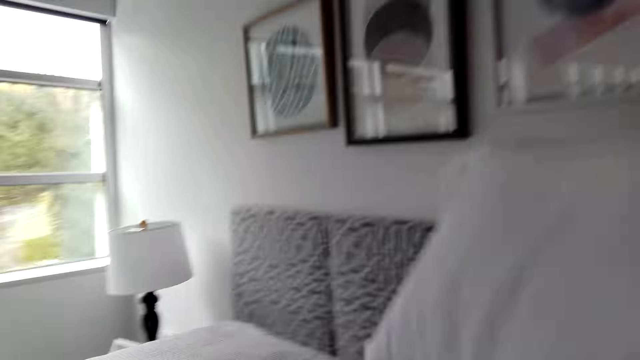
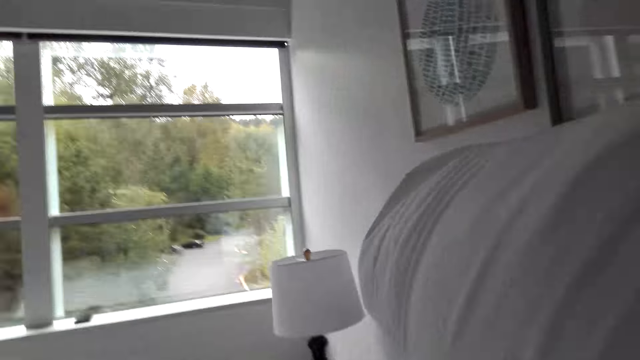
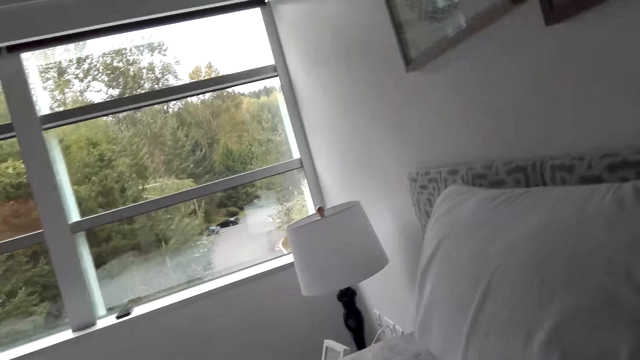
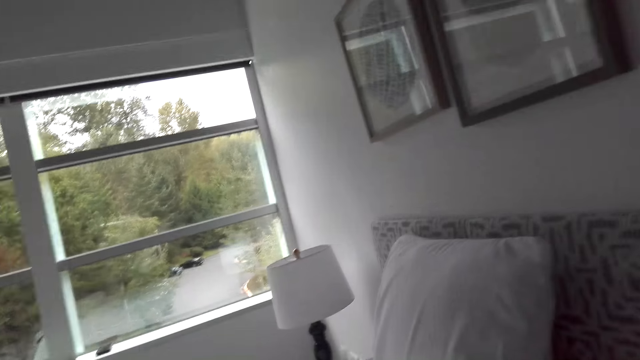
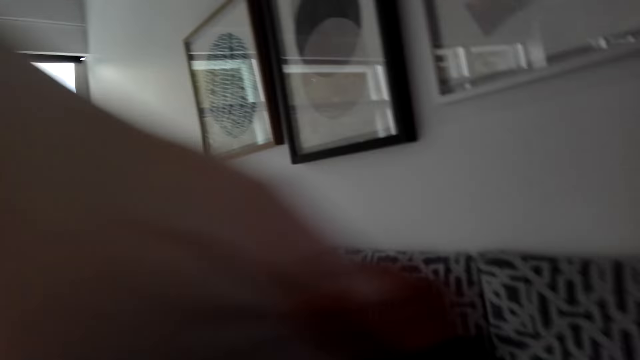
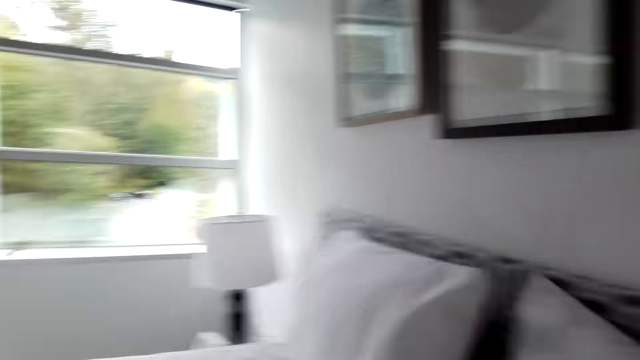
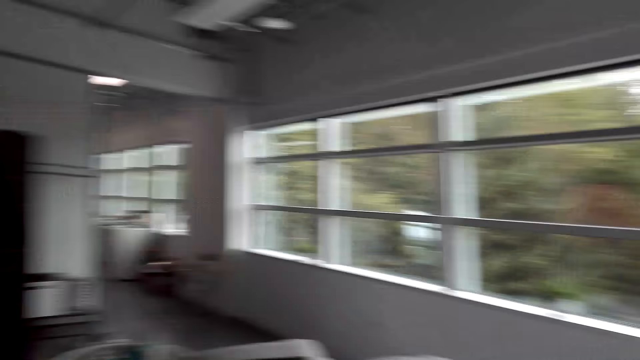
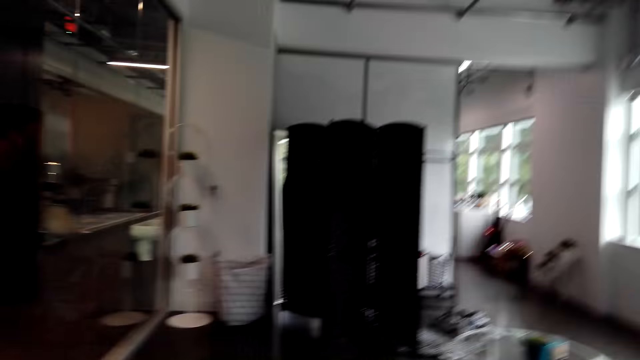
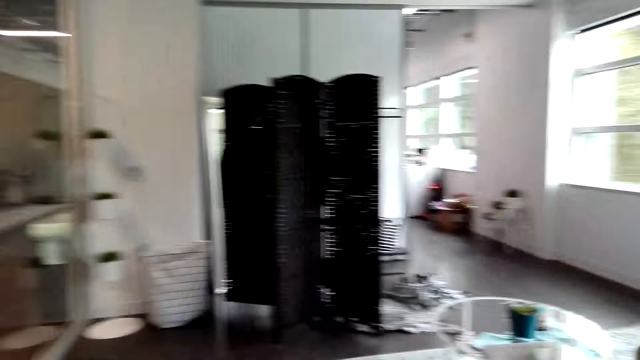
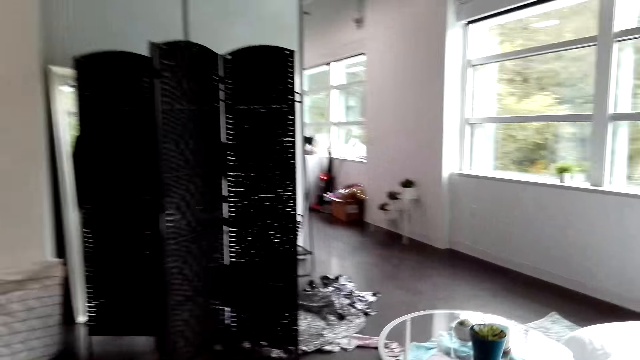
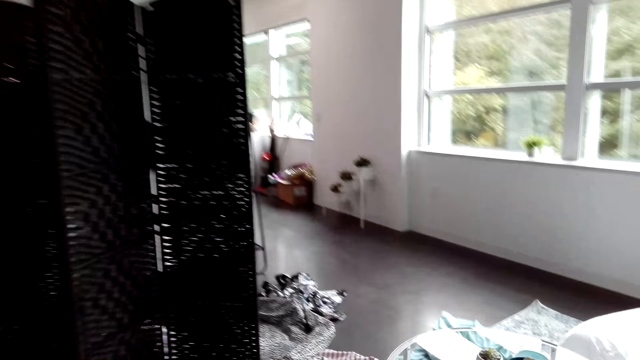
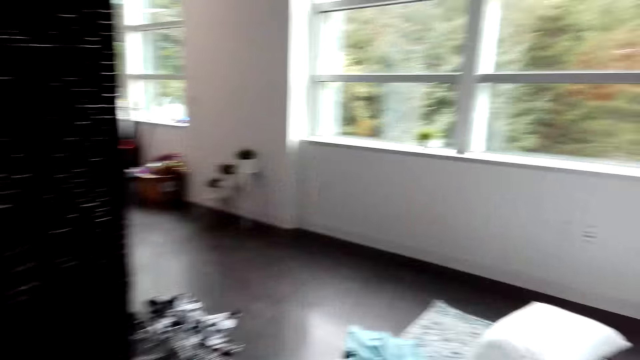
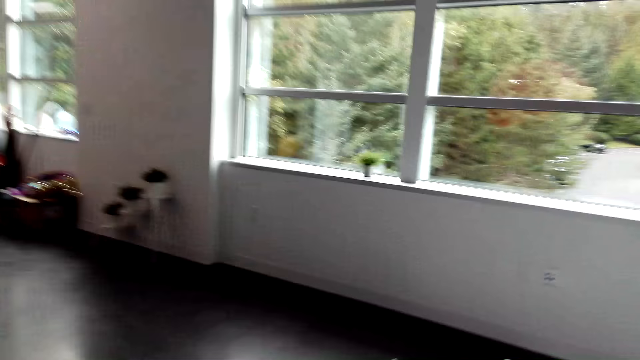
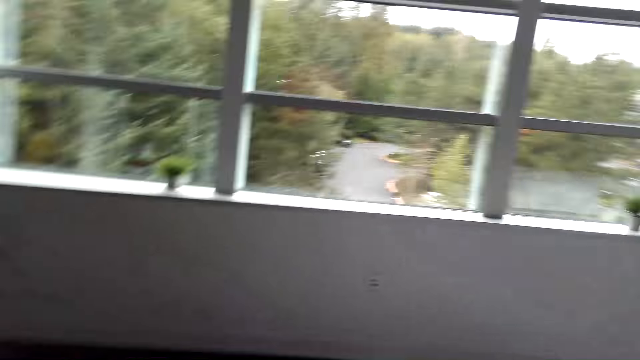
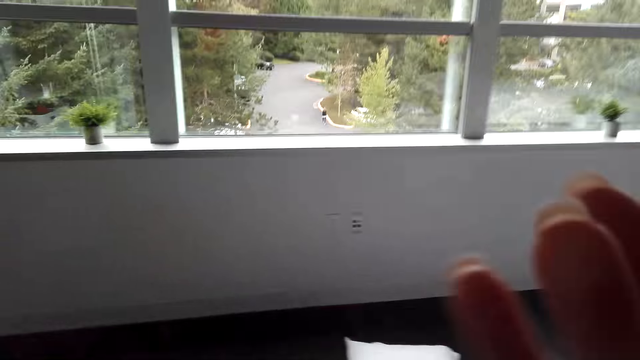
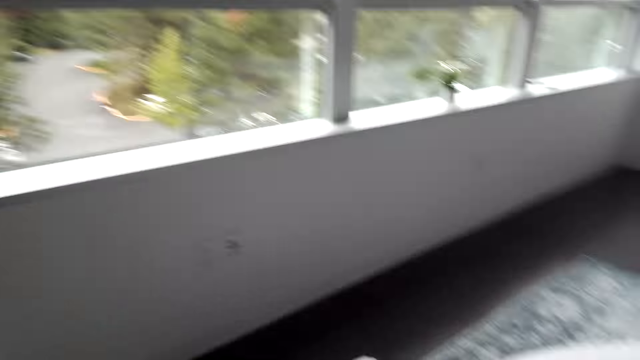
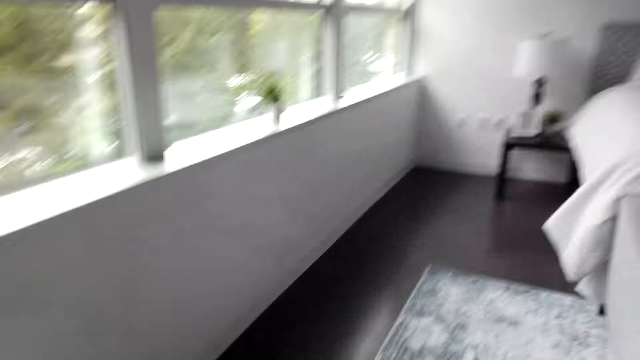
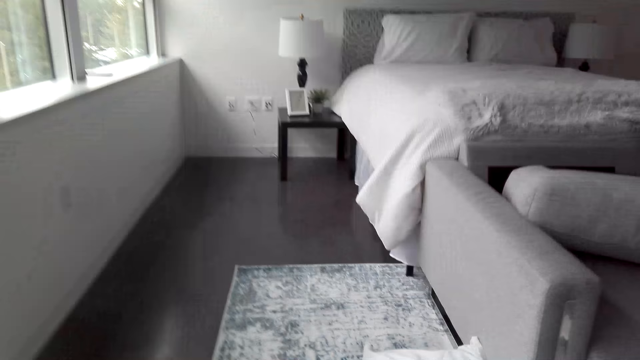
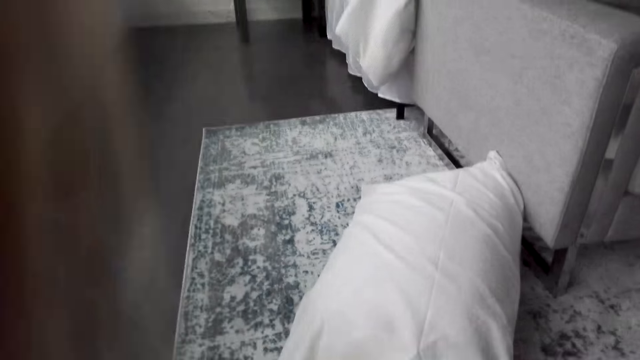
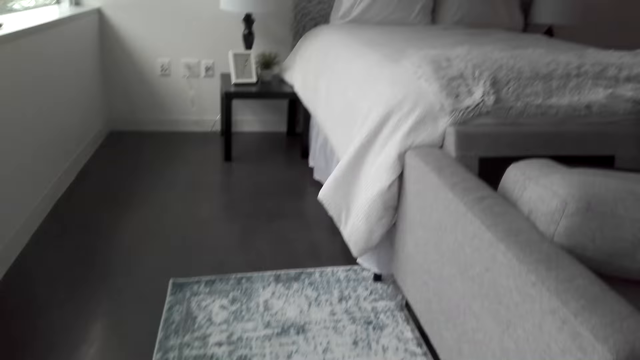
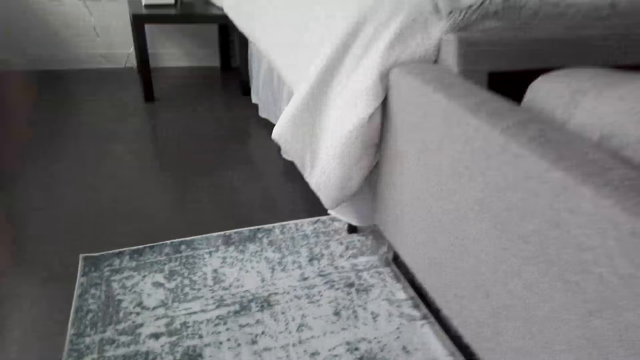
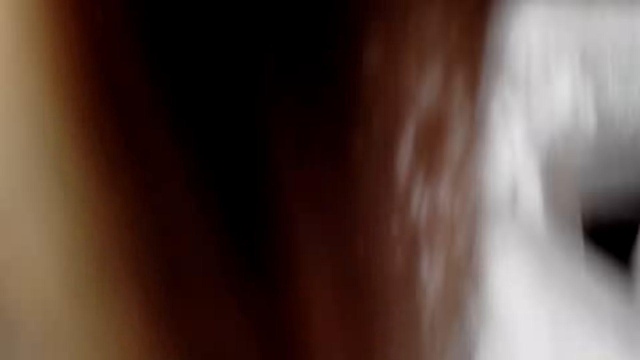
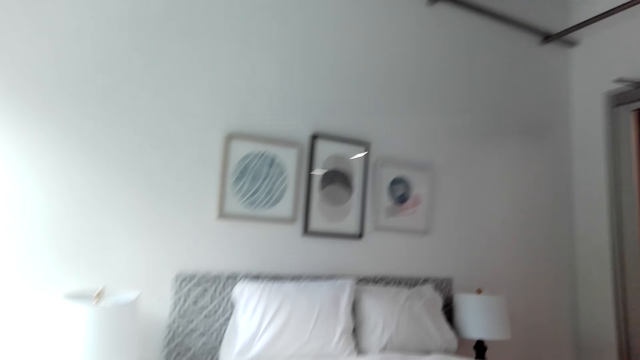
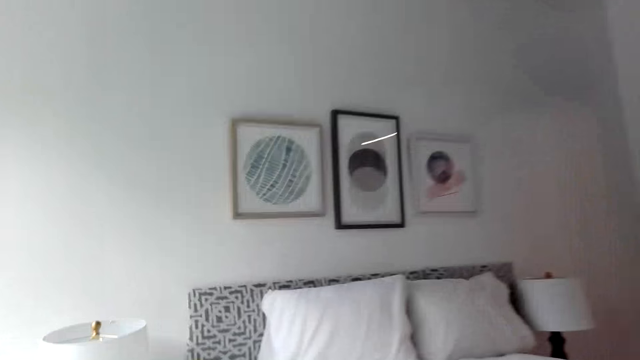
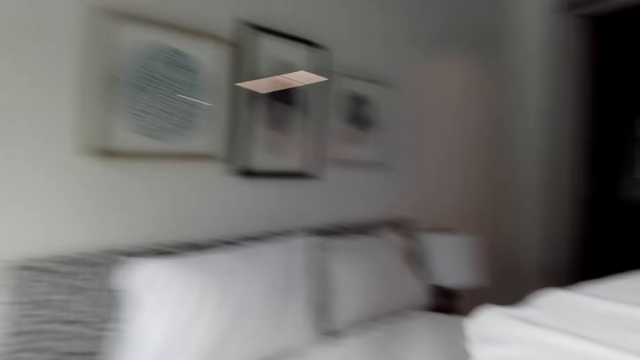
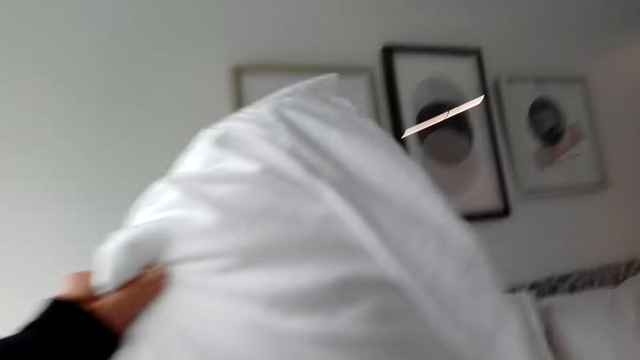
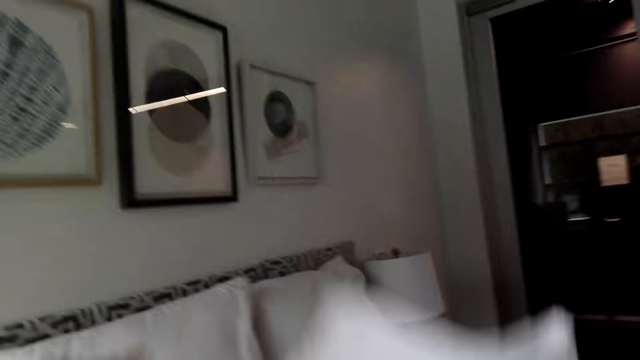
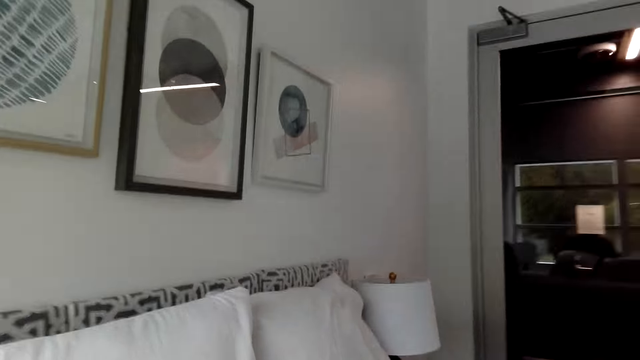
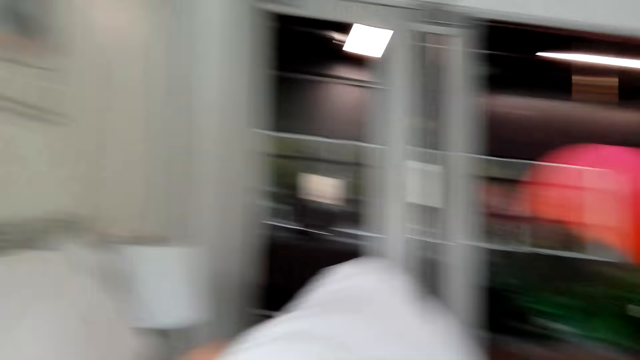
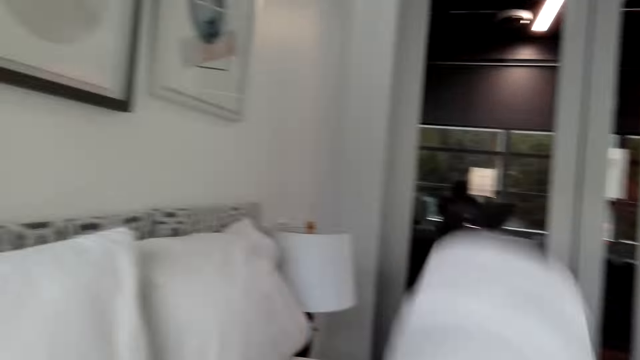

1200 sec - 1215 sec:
The camera wearer lifts a pillow. They place the pillow on the bed. They lift the pillow. They place the pillow on the bed. They walk around. They touch the camera. They walk around. They pick up the pillow. They look around. They walk around. They lift the pillow. They throw the pillow on the bed. They lift the pillow.

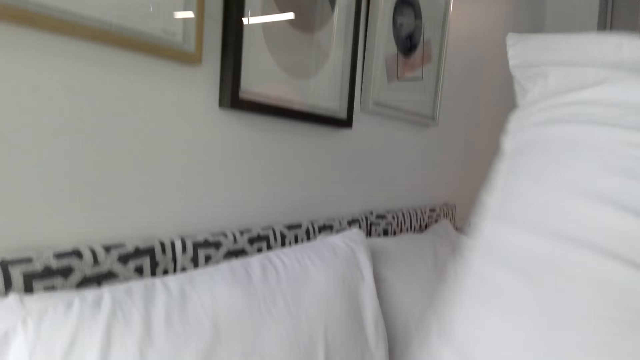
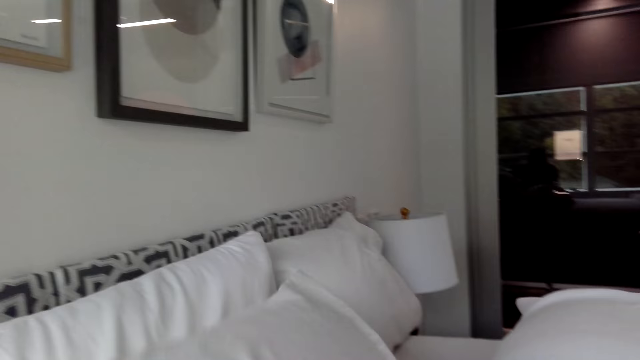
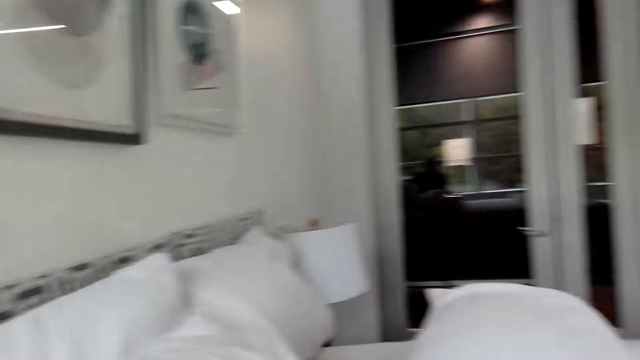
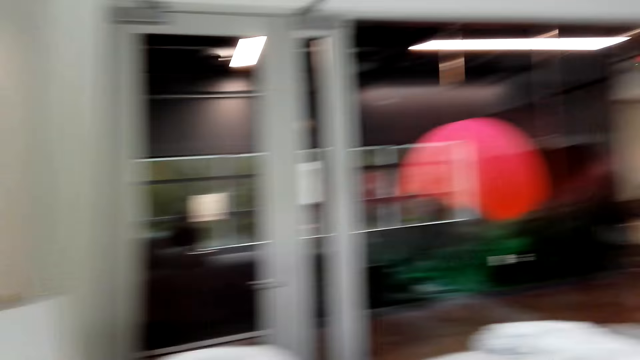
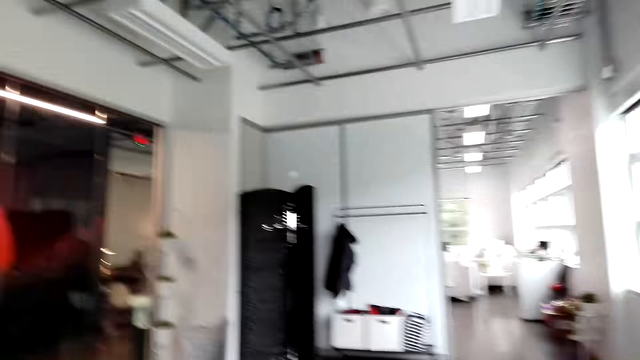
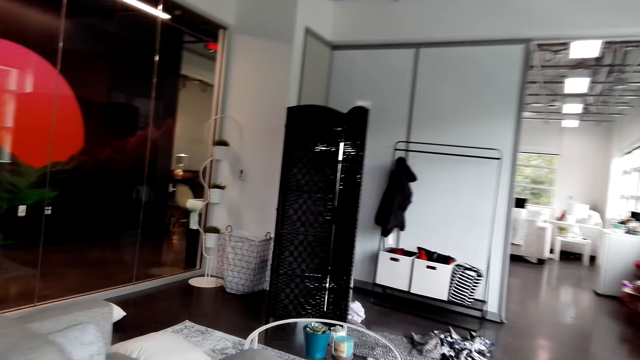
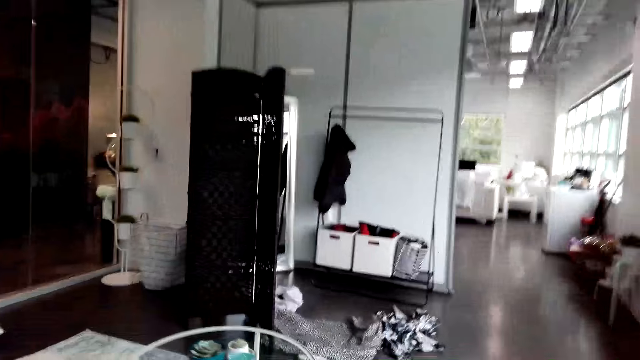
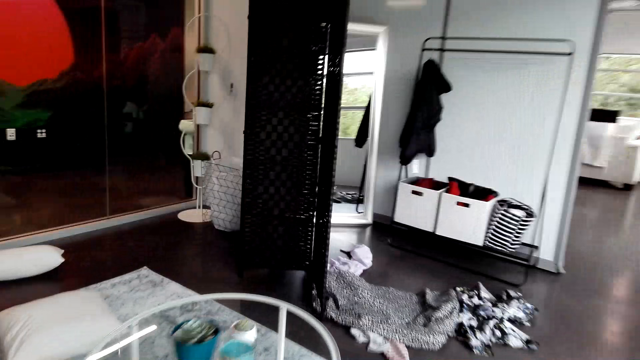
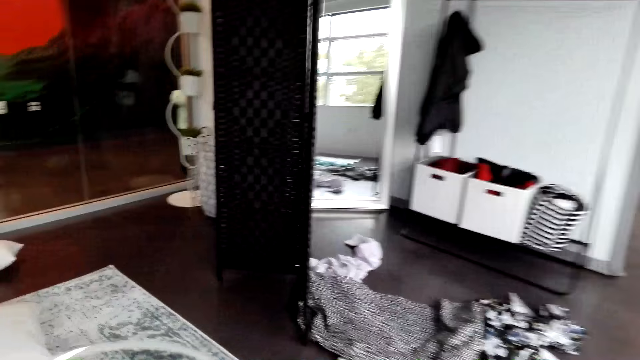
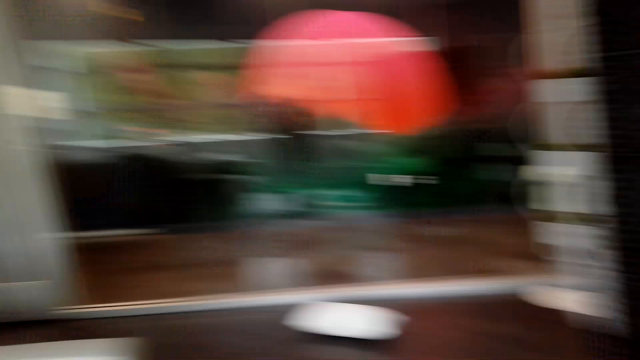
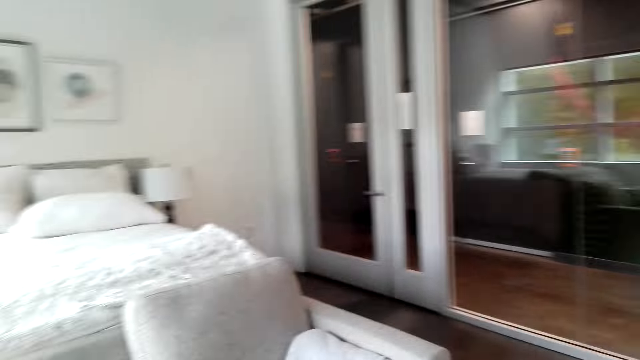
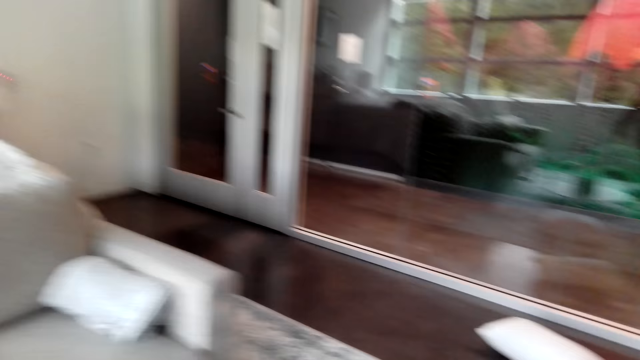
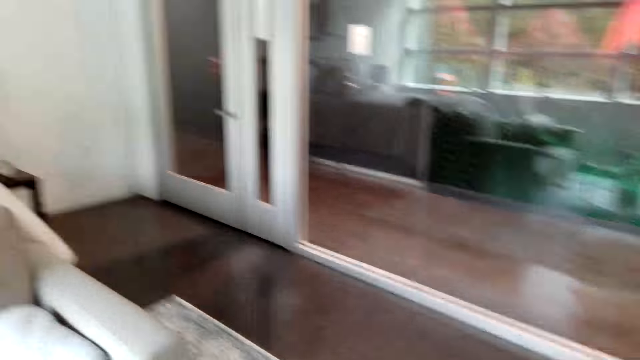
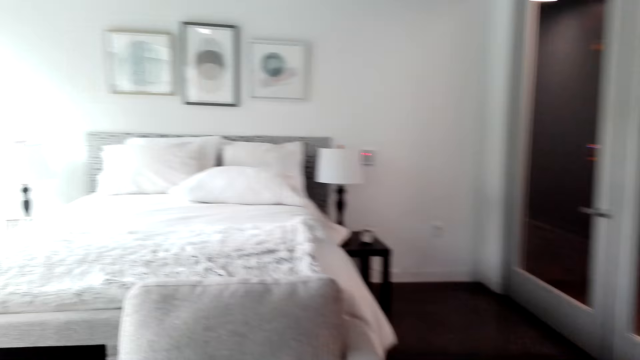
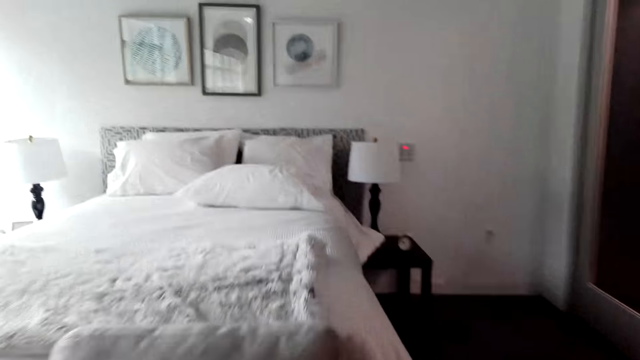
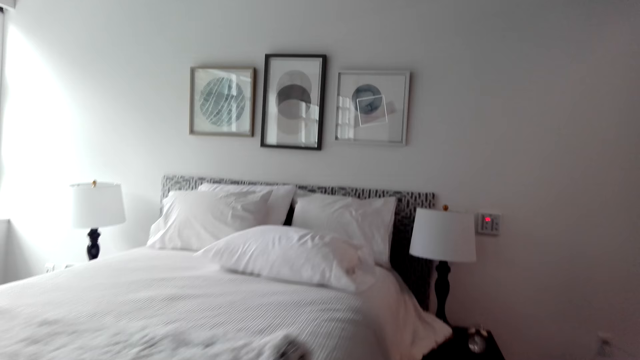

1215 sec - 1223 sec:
The camera wearer throws a pillow on the bed. They lift the pillow. They throw the pillow on the bed. They walk around.
